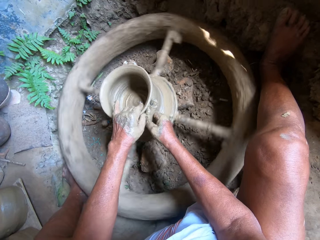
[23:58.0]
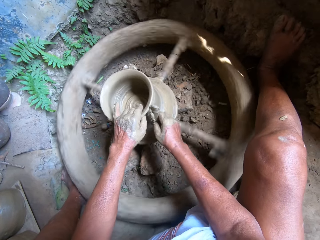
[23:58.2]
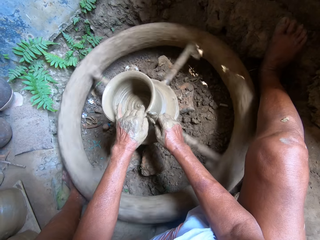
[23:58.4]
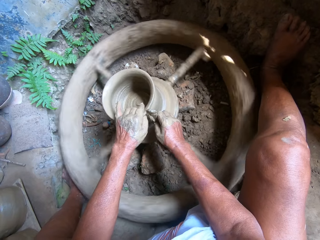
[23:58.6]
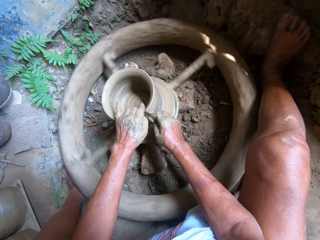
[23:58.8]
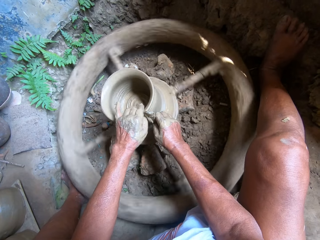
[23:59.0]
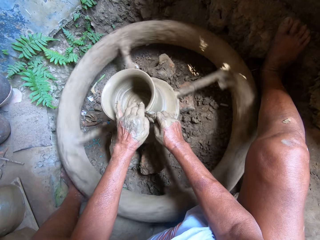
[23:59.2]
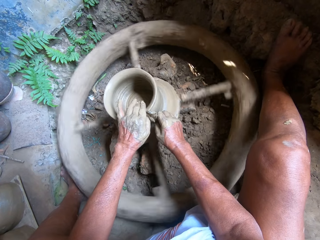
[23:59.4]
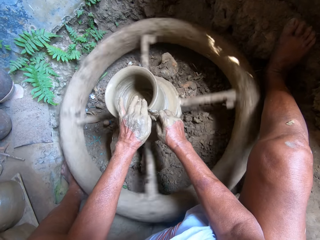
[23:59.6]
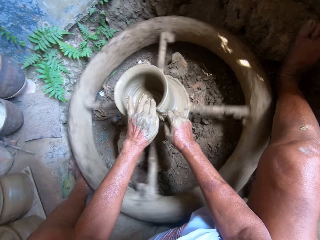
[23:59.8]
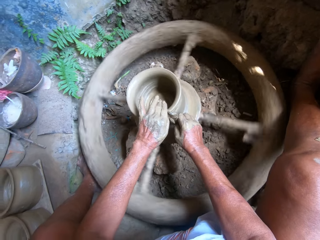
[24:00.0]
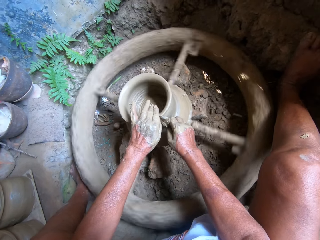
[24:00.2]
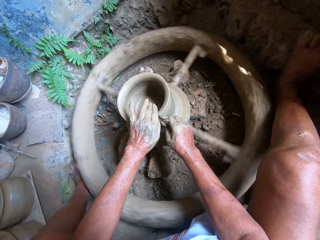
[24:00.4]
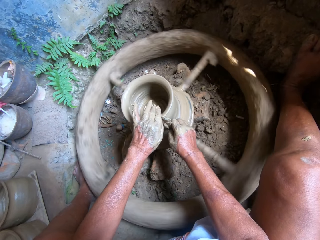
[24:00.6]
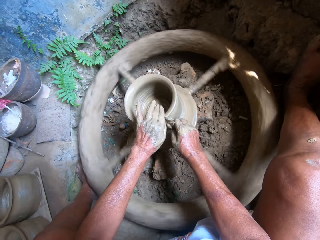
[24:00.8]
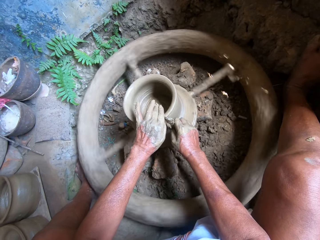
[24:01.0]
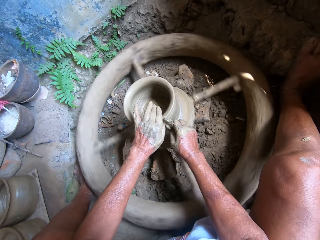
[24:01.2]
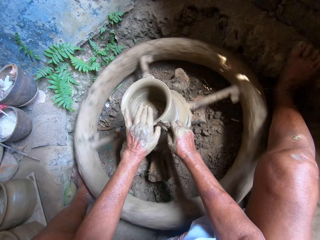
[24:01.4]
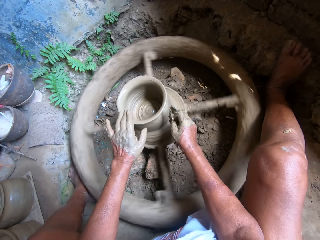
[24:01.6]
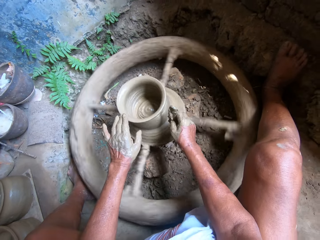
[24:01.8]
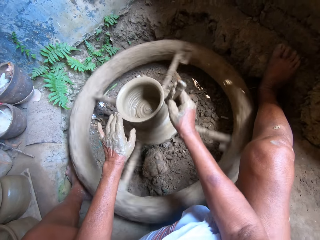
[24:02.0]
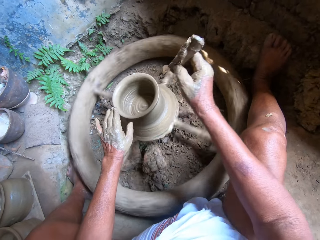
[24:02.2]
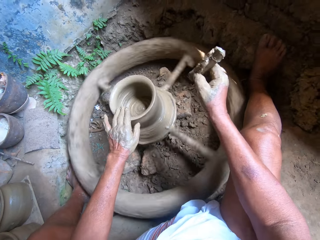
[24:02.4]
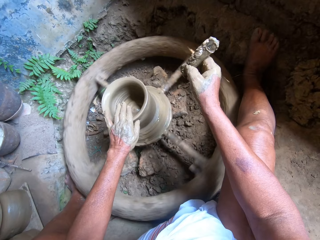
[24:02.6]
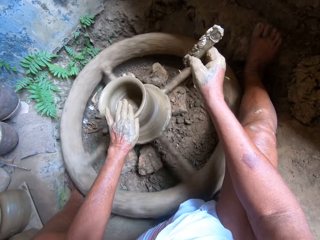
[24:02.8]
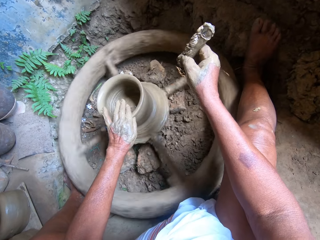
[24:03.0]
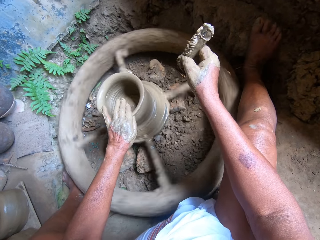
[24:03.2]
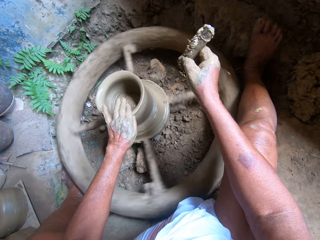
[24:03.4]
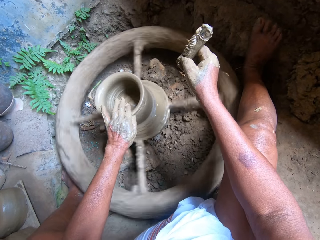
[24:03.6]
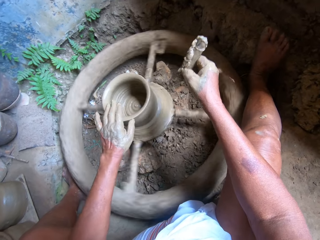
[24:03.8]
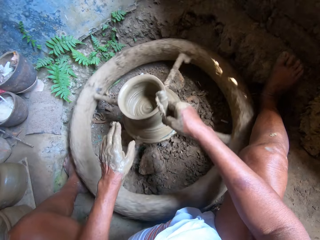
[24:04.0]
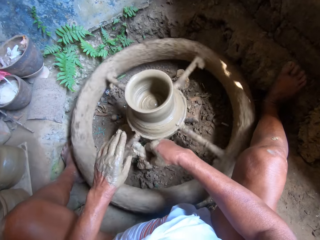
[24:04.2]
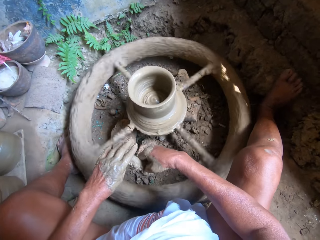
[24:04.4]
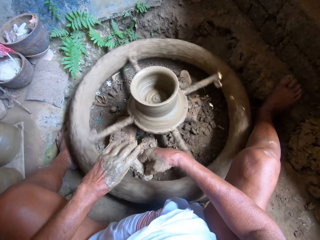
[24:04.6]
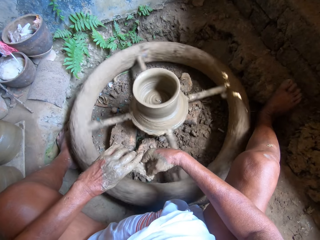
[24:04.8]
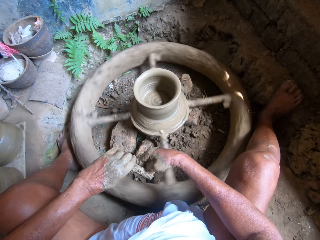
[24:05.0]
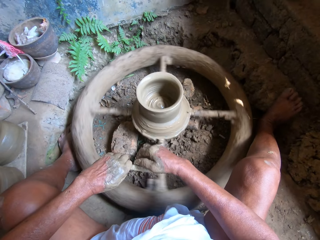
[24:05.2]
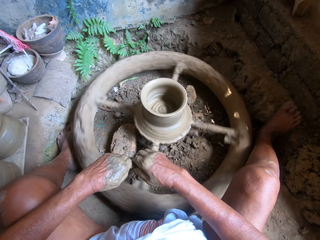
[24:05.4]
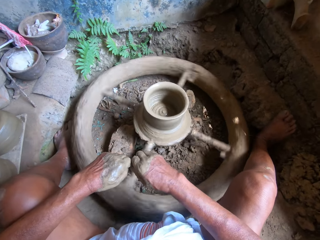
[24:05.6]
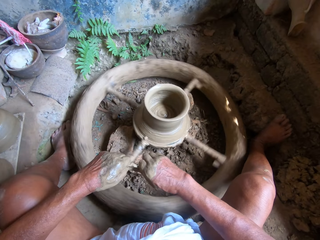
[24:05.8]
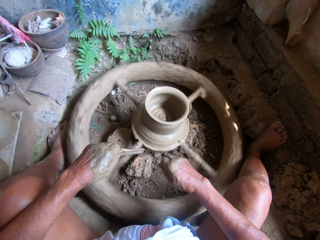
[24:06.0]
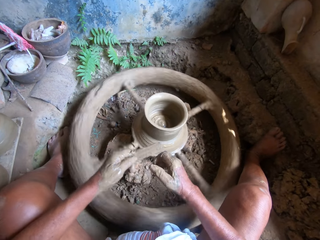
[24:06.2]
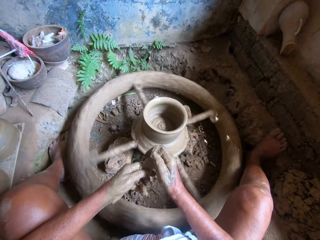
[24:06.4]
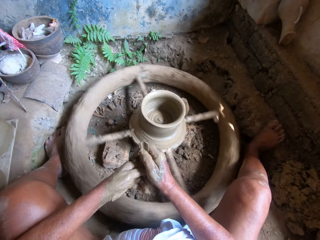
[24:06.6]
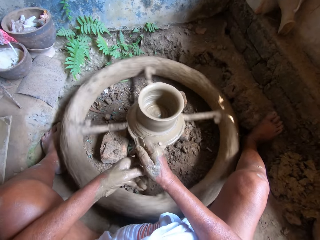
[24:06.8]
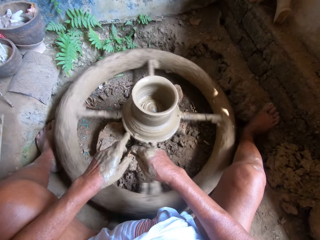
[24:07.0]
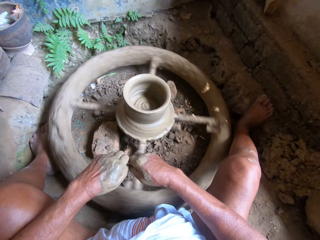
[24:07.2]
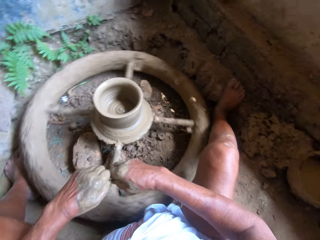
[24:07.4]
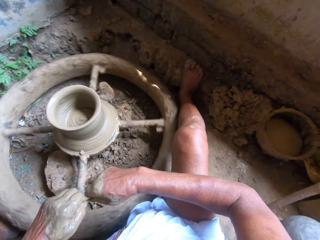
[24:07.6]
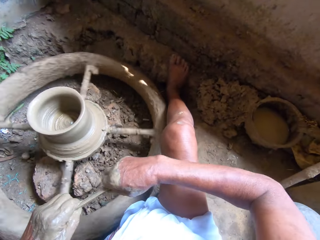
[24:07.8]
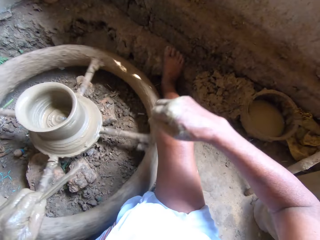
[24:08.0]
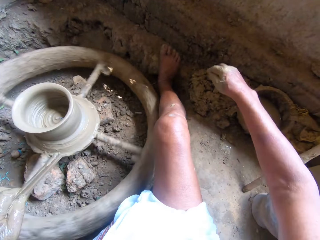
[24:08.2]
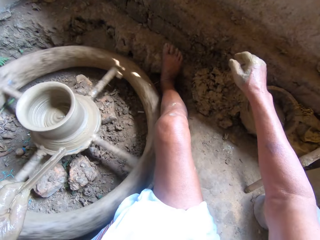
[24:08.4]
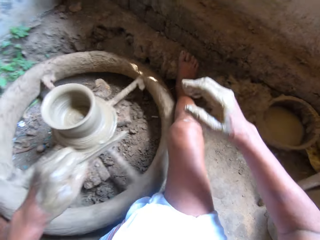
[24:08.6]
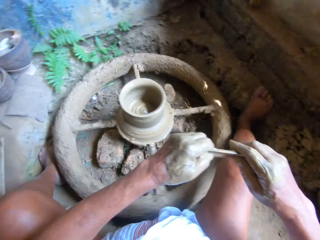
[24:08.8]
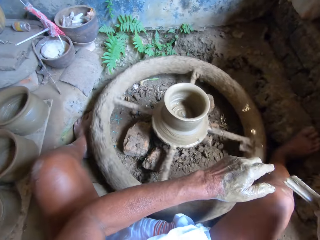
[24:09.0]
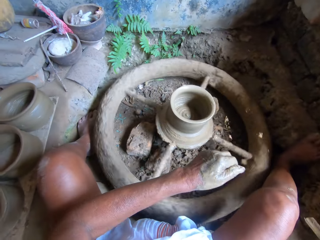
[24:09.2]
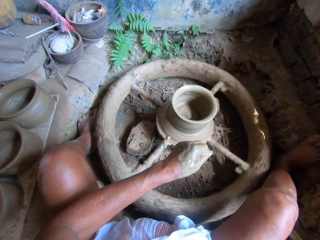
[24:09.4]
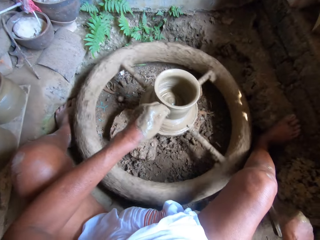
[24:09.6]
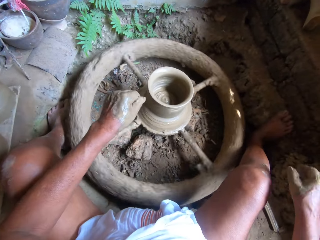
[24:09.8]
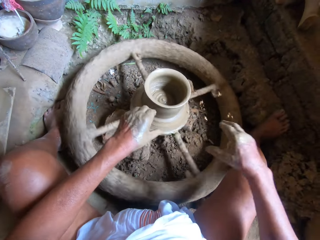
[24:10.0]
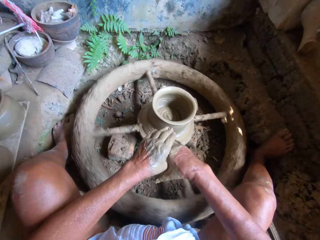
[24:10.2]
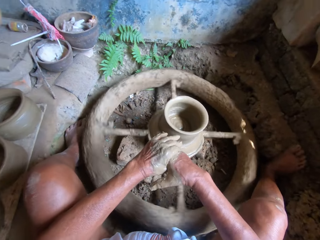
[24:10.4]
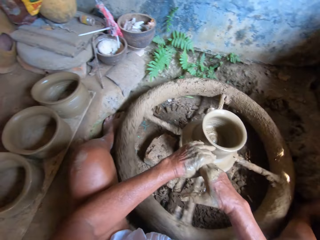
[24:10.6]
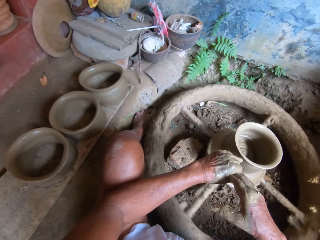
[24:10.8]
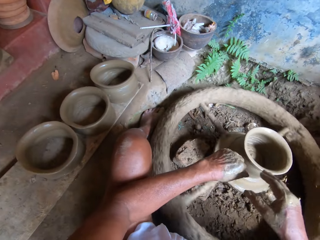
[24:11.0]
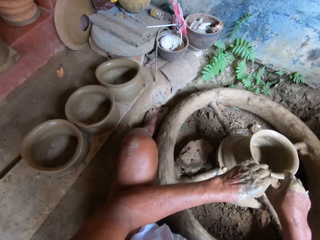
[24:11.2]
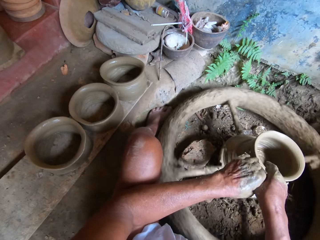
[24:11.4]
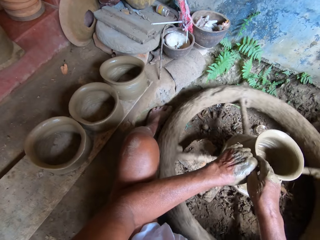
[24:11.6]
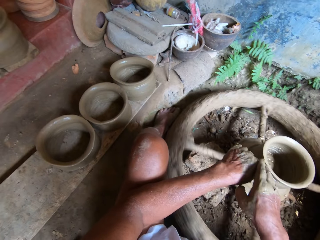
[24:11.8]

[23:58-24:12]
The camera wearer removes the pottery rib from the clay pot on the pottery's wheel. She passes the rib in her right hand to her left hand. She removes the clay on the rib with both hands. She wipes a piece of wood. She drops the clay on the ground. She passes the rib in her left hand to her right hand. She drops the rib in her right hand on the cemented floor. She removes the clay on her hands.

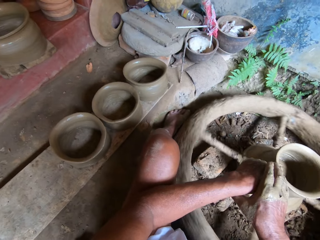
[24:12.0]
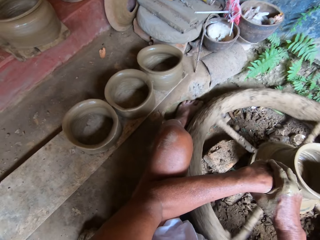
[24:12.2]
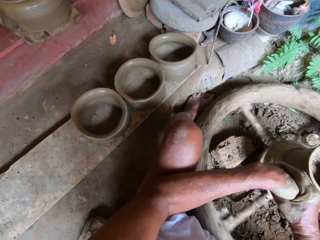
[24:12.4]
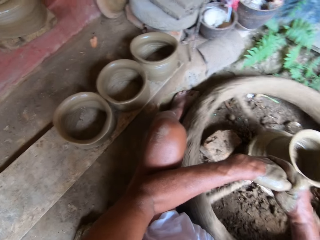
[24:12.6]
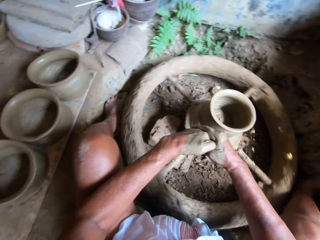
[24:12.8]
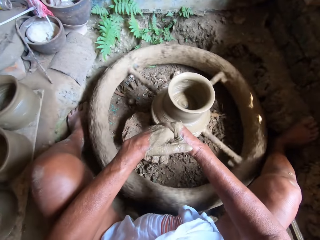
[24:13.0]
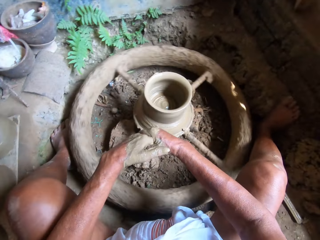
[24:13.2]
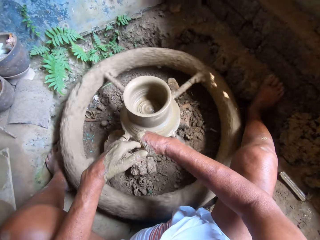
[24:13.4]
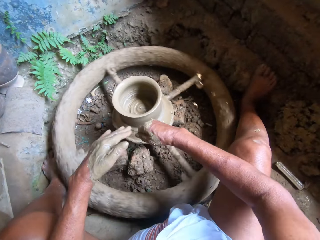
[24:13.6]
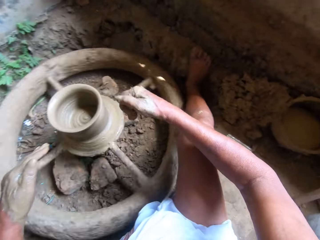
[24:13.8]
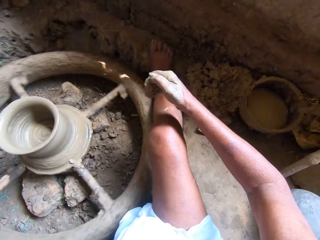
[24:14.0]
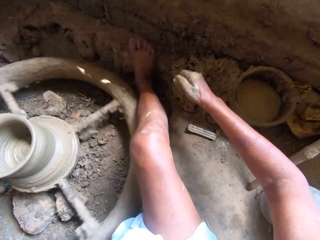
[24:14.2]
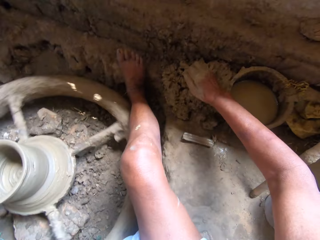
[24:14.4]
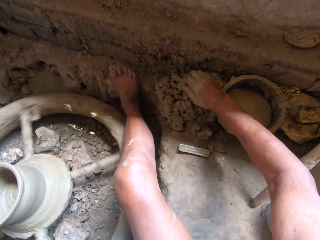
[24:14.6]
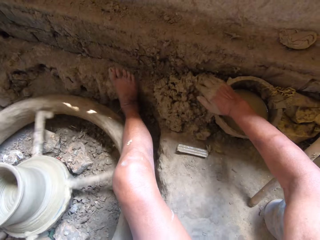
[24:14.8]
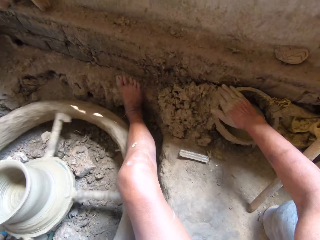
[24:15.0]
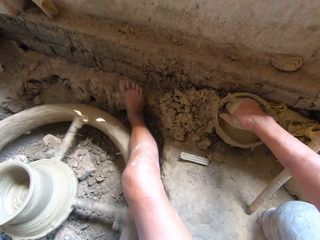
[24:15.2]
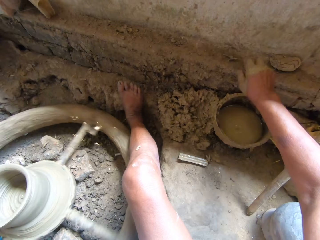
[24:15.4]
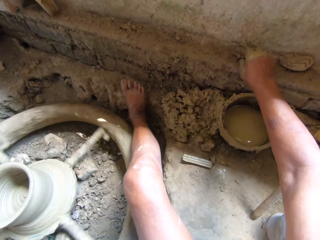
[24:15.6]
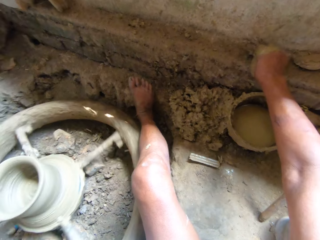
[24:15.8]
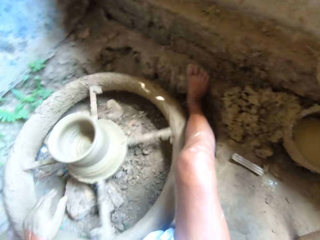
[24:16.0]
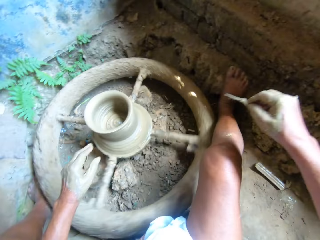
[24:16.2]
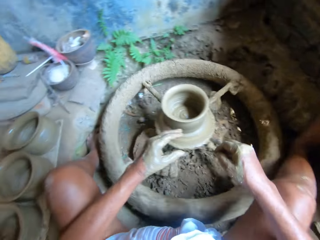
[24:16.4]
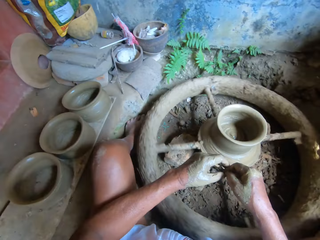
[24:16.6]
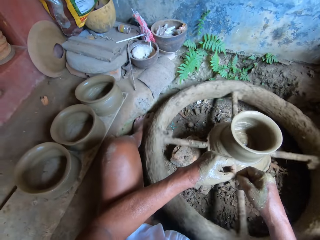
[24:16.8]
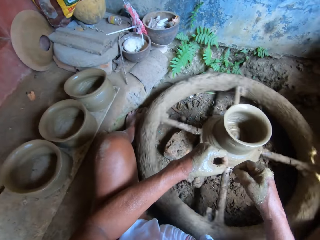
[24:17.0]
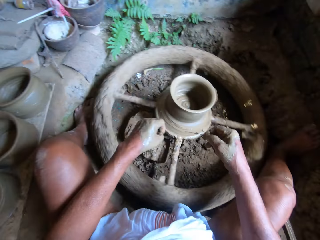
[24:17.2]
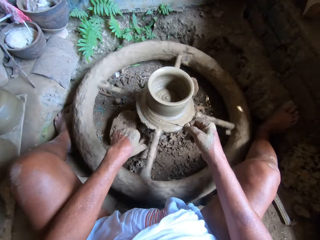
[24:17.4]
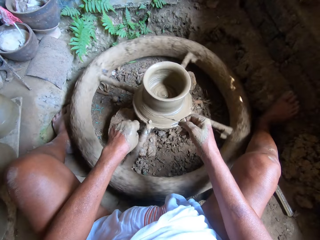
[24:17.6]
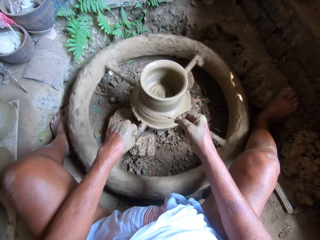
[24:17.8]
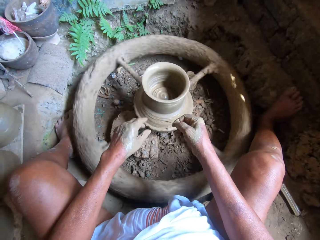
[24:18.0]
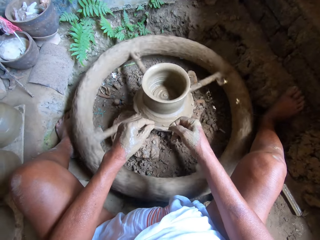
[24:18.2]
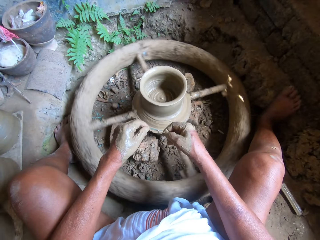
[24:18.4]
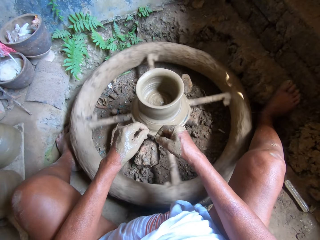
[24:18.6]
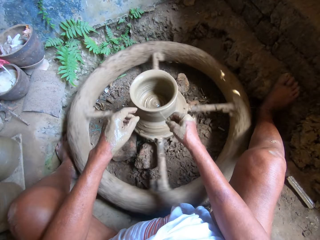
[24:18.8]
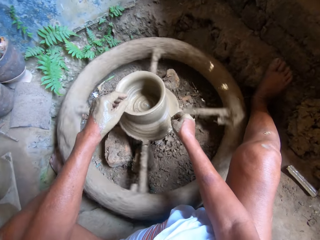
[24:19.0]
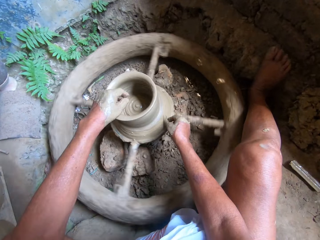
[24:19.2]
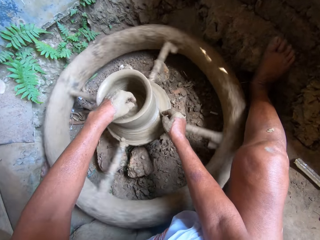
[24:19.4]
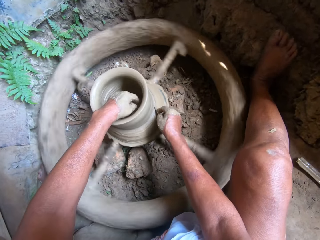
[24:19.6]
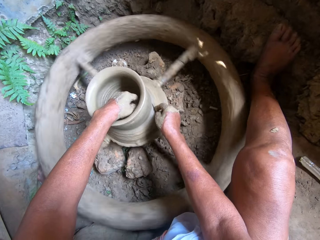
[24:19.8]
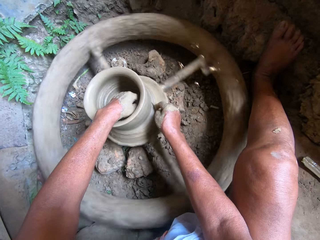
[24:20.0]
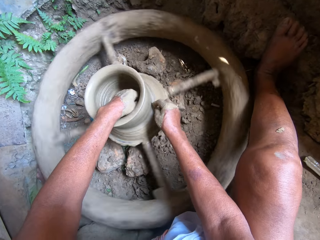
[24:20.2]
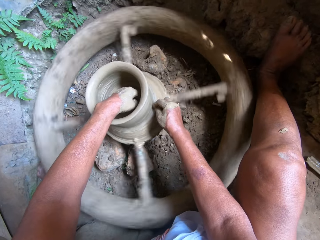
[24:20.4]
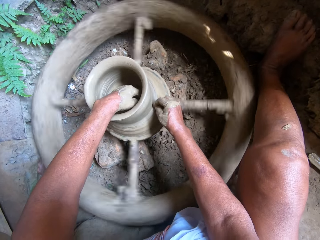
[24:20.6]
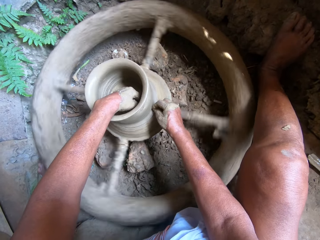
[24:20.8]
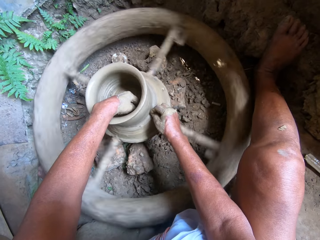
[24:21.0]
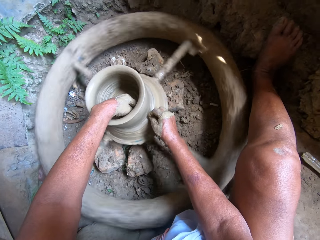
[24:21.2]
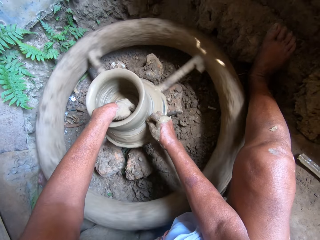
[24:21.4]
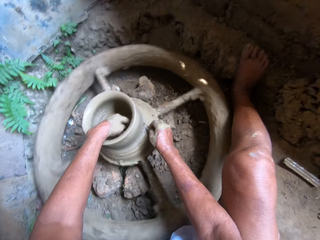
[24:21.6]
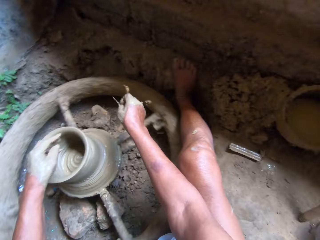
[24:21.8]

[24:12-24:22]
The camera wearer molds the clay with the hand. She removes the clay in her right hand with the tin of water on the cemented floor. She picks up a clay cutter from the ground with her right hand. She cleans the clay cutter with her left hand. She cuts the clay pot on the pottery's wheel with the clay cutter in her right hand.
